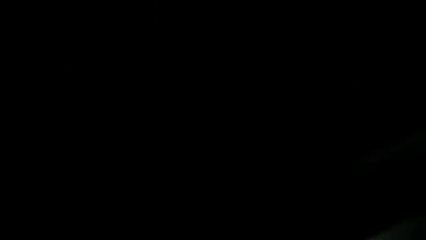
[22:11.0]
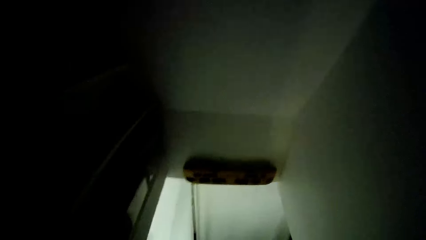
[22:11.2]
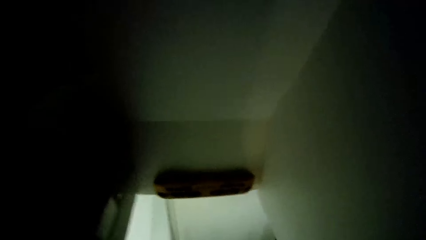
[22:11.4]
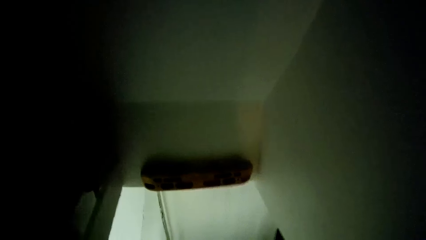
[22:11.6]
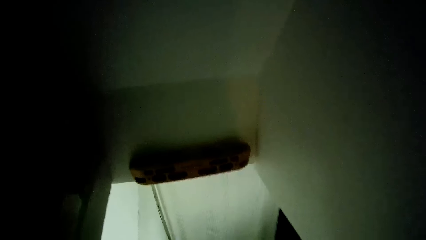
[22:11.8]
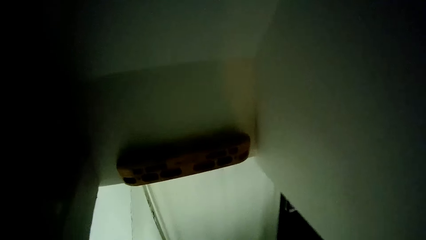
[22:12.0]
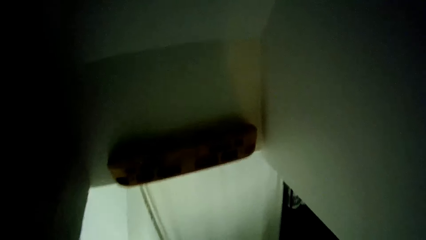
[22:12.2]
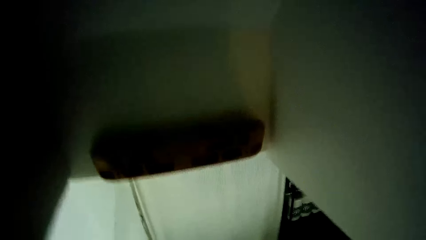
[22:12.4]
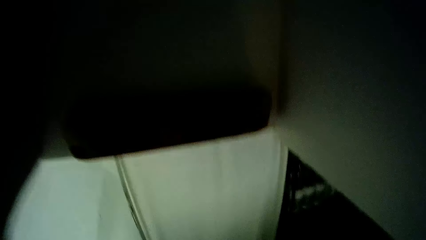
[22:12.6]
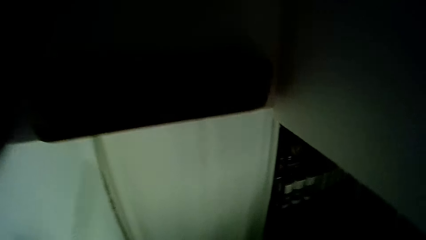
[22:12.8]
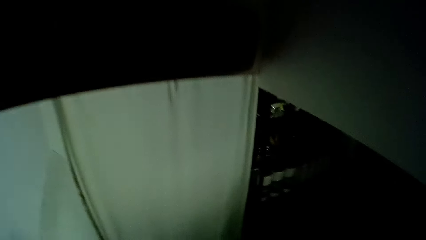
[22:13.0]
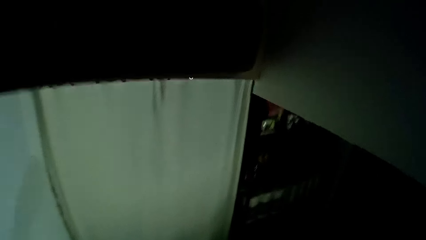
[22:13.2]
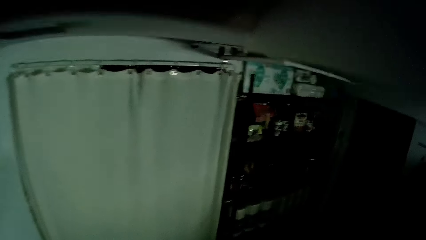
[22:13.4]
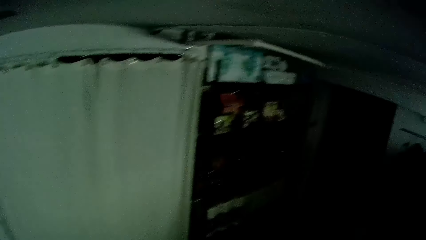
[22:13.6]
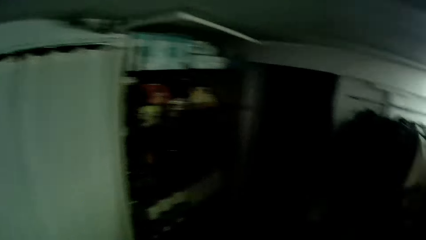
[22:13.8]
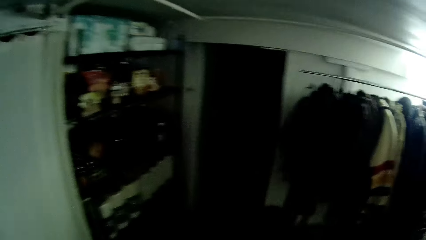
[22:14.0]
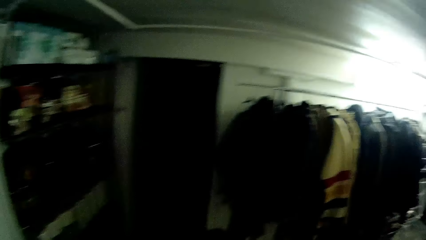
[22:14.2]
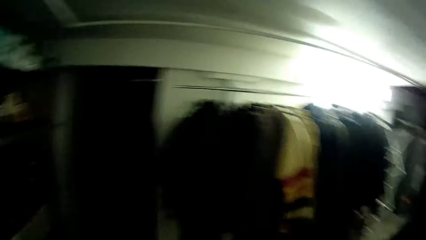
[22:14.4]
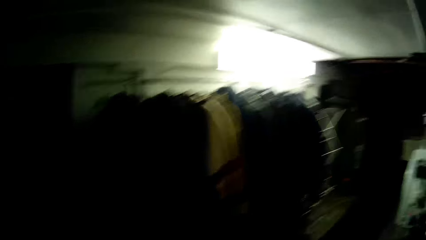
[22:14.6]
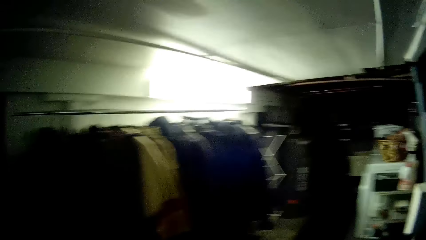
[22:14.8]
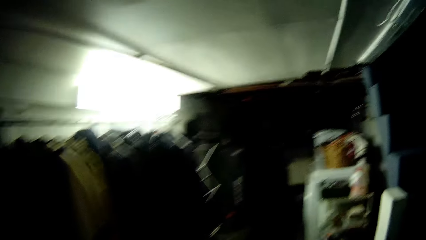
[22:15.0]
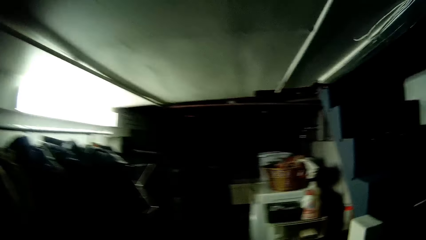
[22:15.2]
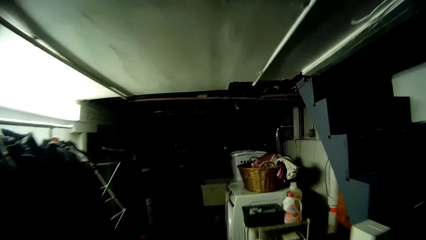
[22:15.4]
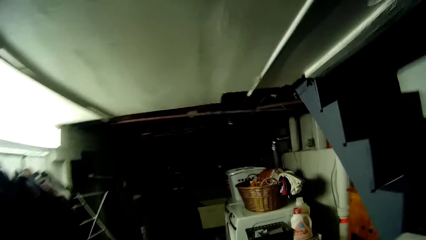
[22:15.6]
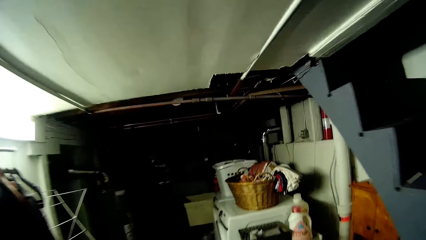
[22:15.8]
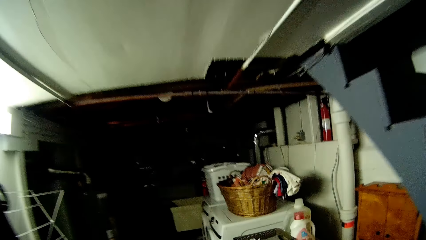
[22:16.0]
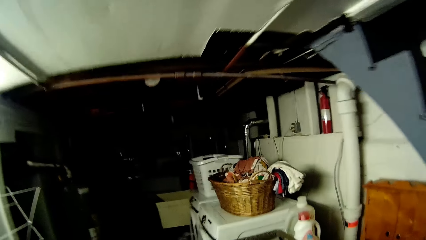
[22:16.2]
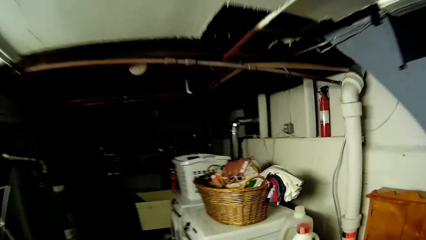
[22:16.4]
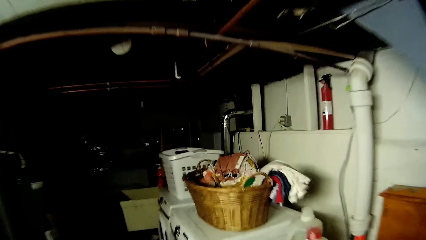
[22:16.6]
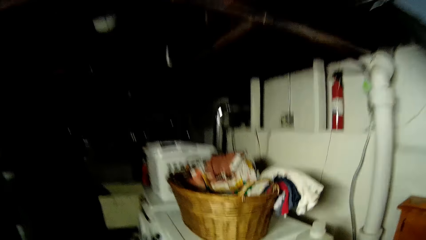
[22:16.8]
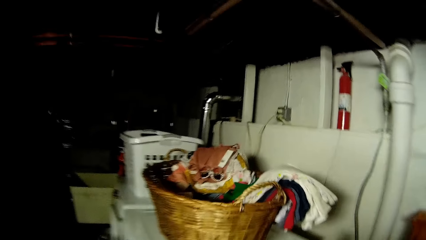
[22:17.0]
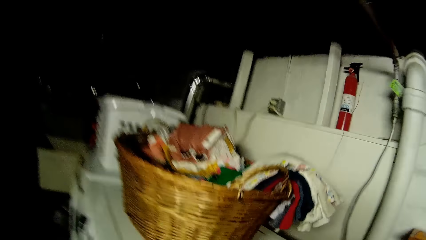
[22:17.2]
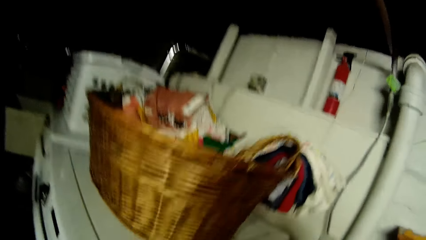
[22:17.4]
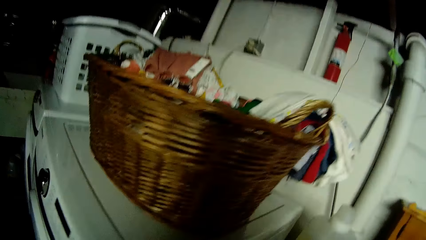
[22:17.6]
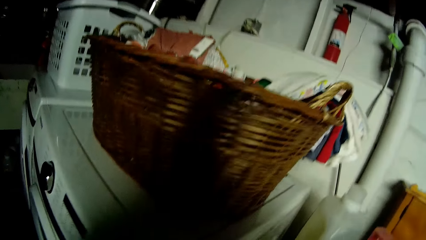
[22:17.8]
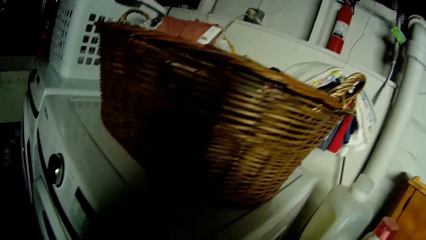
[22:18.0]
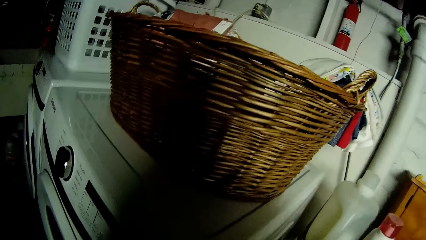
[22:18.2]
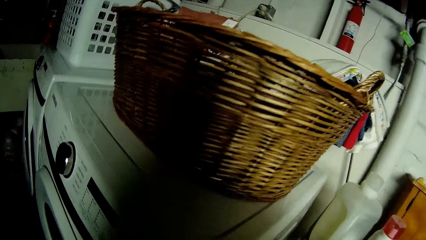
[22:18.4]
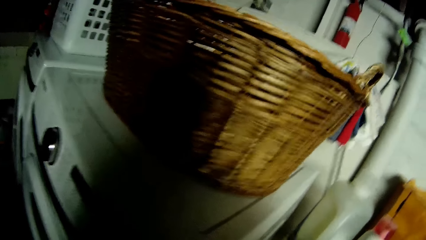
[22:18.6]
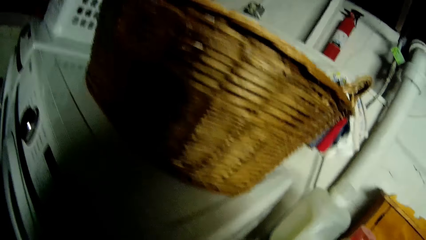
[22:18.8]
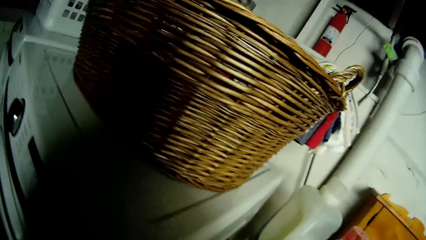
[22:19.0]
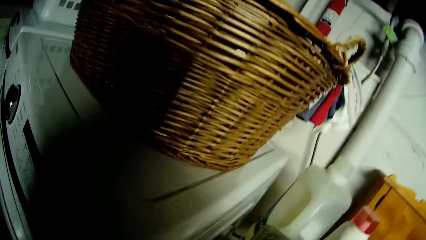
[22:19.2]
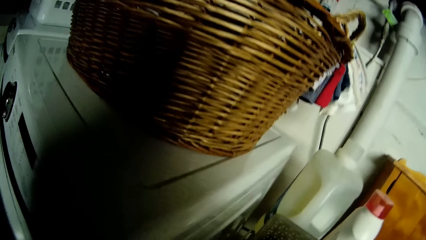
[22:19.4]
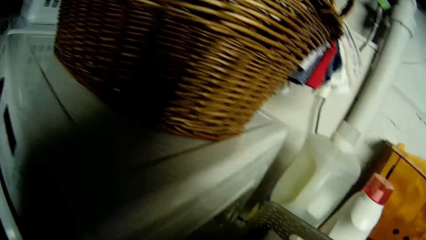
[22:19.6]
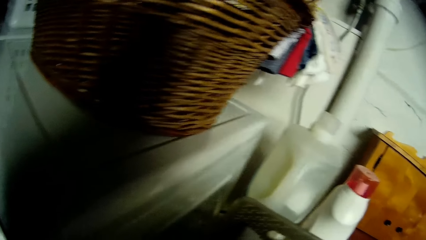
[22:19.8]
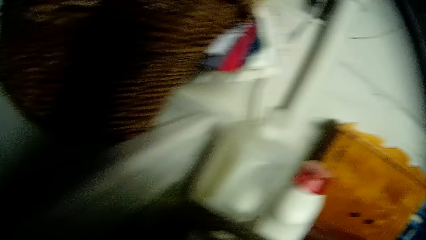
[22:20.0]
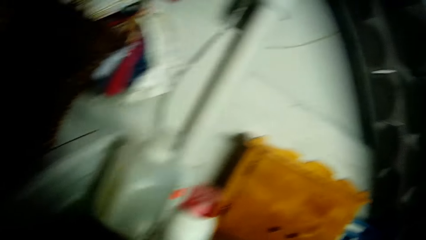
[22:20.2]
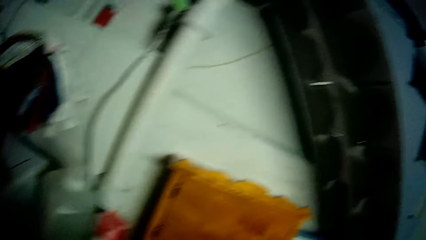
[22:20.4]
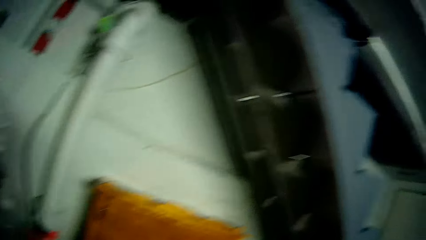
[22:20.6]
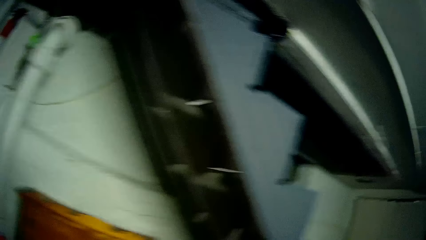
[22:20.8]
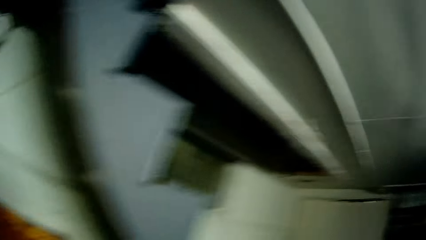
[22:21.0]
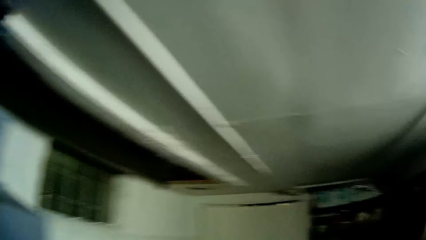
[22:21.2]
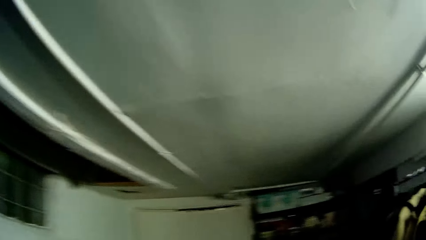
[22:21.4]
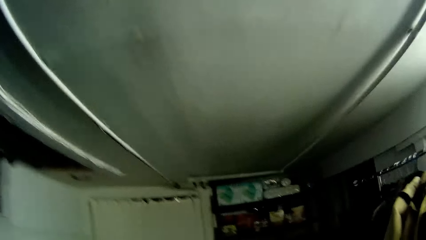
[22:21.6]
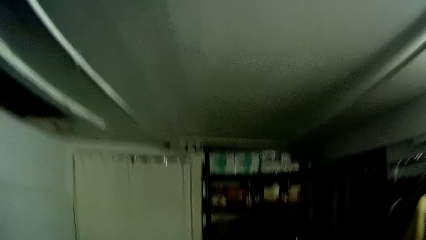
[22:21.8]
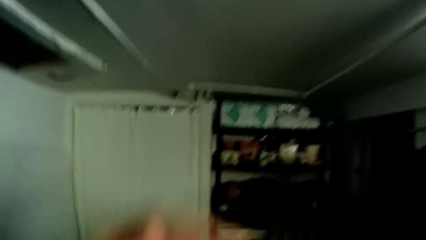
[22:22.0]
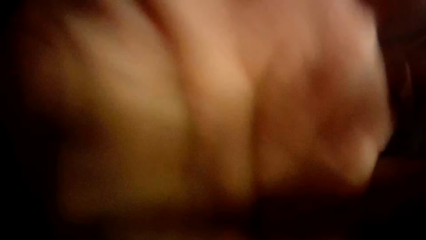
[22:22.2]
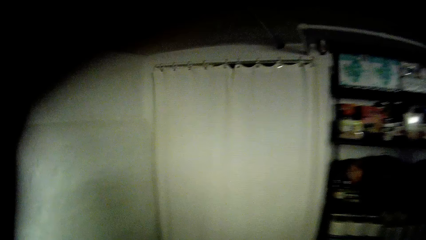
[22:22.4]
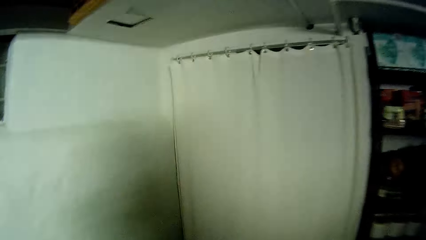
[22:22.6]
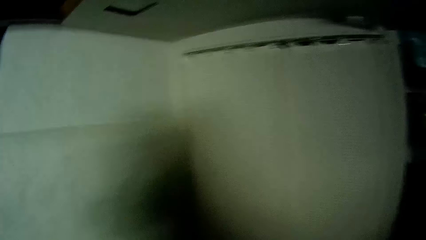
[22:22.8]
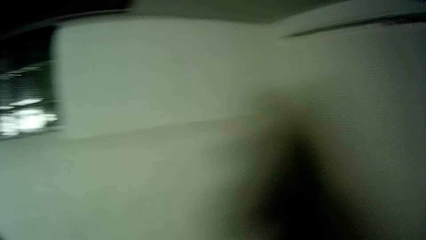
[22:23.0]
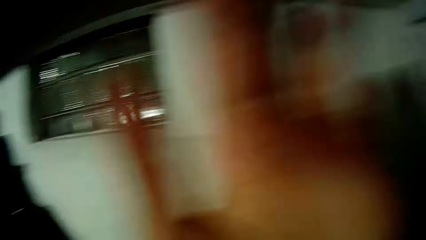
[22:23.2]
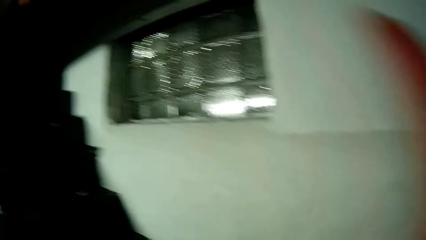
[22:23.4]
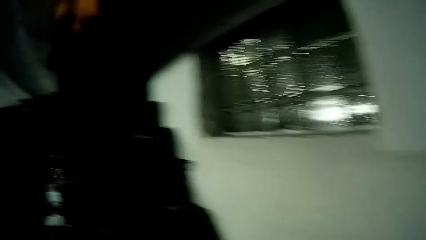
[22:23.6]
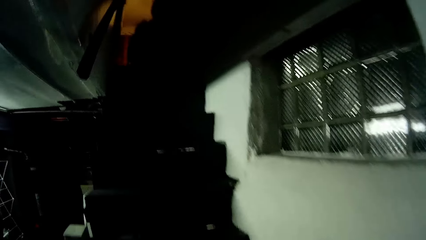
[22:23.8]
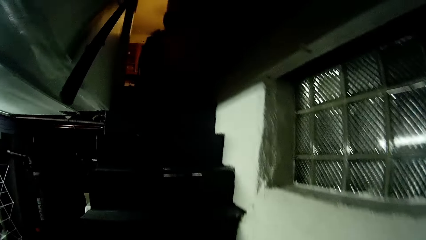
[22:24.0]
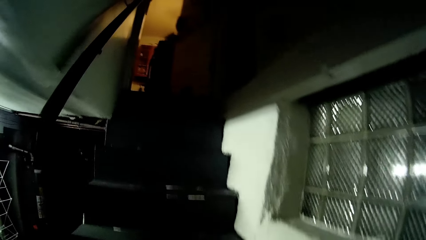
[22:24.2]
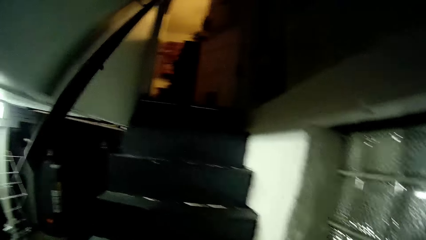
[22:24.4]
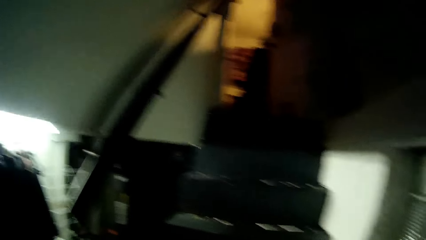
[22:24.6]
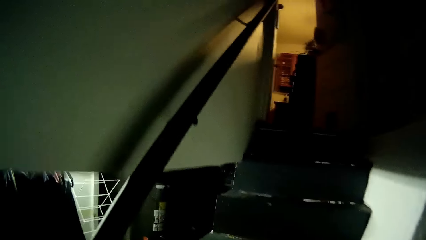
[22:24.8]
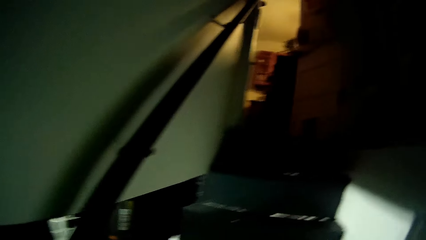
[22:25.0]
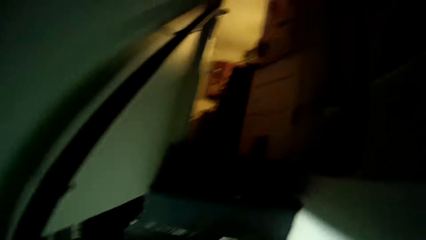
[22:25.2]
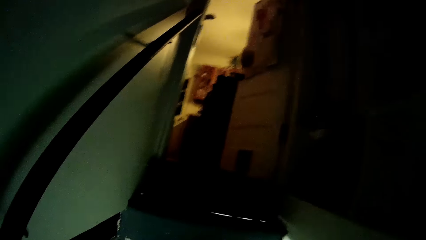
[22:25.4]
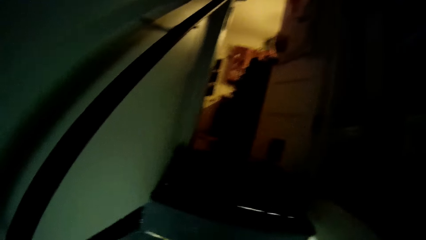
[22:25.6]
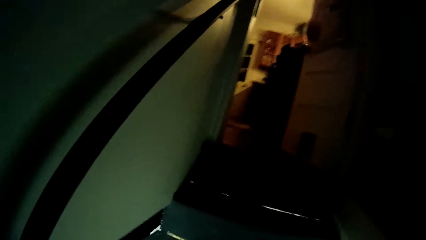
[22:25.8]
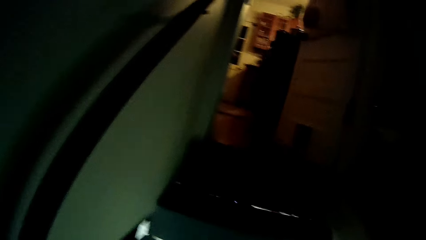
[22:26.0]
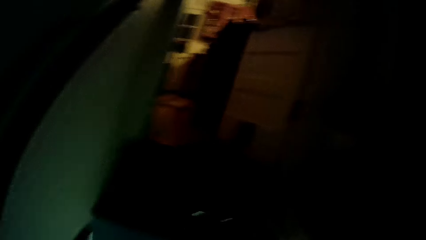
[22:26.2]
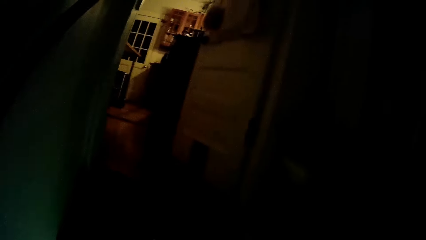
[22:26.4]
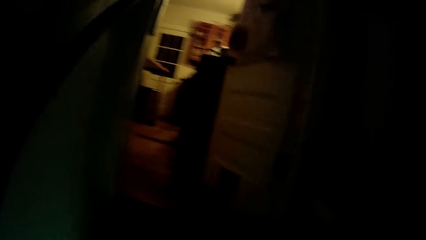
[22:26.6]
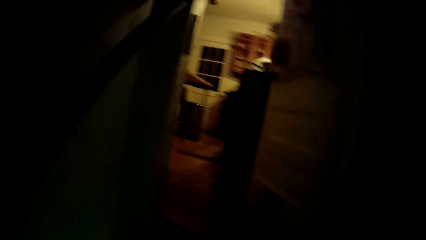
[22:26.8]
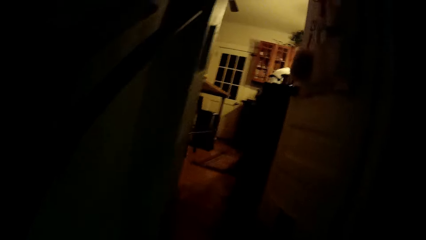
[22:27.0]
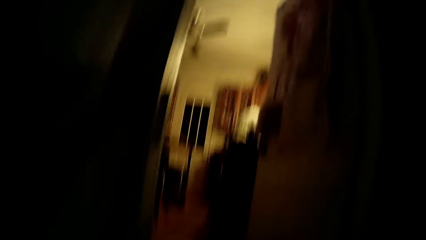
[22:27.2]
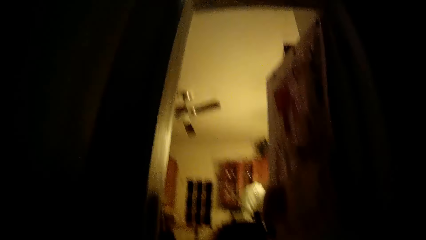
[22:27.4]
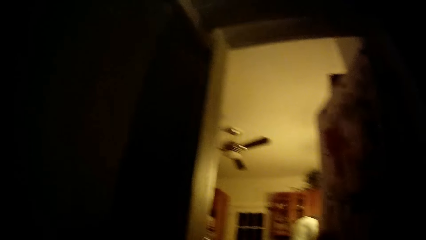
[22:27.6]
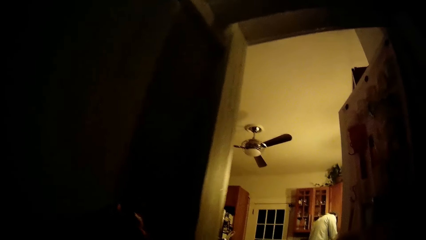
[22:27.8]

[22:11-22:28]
The camera wearer touches her face with her left hand. She moves the hand. She walks down the stairs. She walks into the kitchen. She walks to the store. She does something. She moves the hand. She touches her face with her left hand. She climbs up the staircase.
